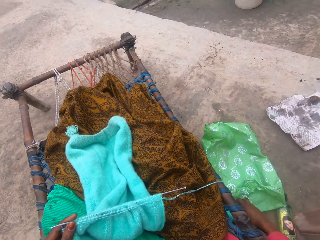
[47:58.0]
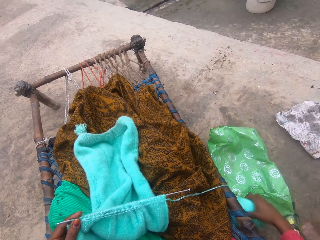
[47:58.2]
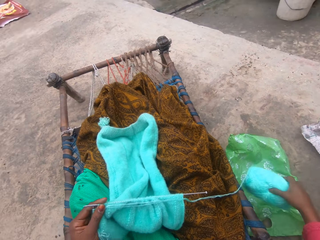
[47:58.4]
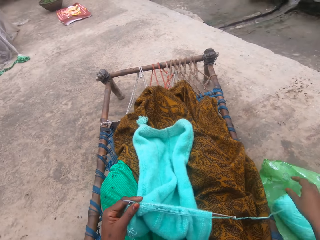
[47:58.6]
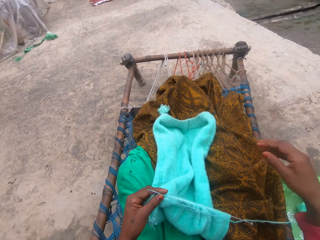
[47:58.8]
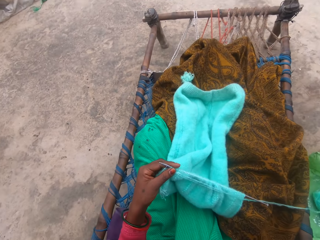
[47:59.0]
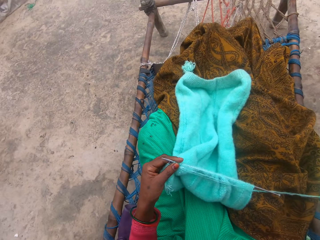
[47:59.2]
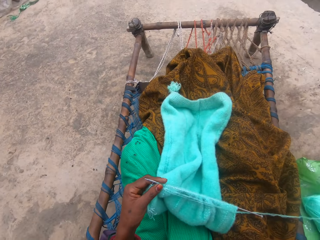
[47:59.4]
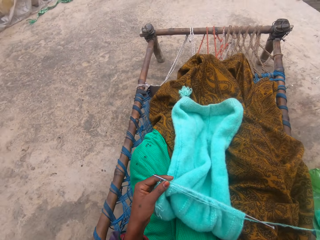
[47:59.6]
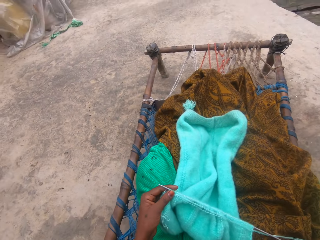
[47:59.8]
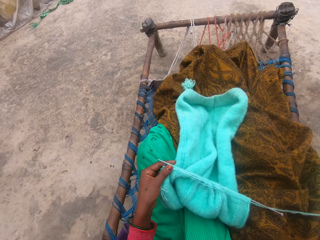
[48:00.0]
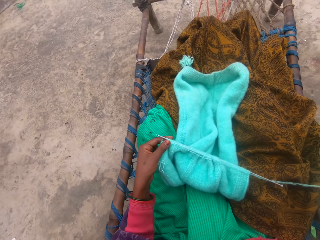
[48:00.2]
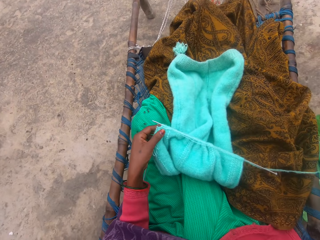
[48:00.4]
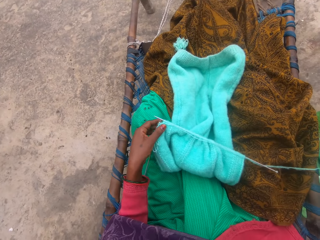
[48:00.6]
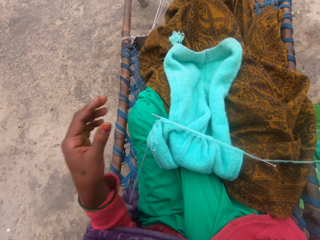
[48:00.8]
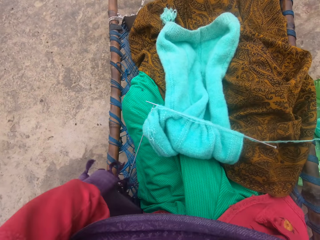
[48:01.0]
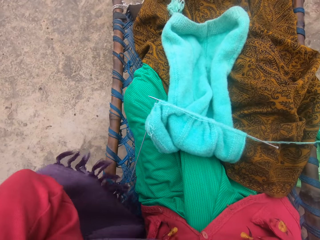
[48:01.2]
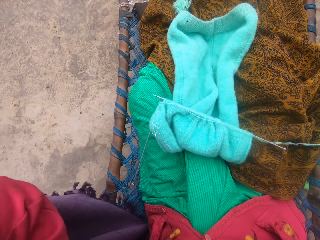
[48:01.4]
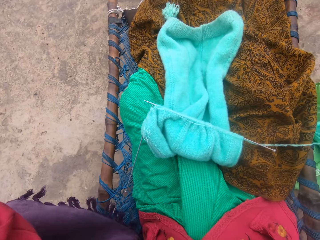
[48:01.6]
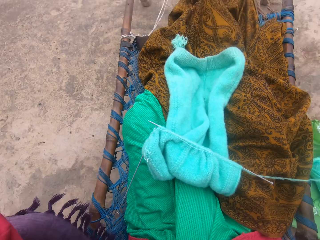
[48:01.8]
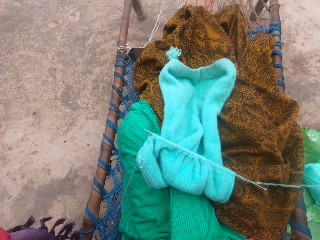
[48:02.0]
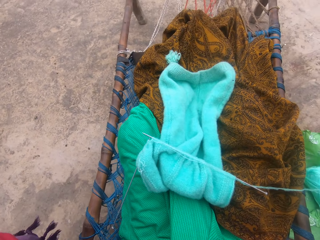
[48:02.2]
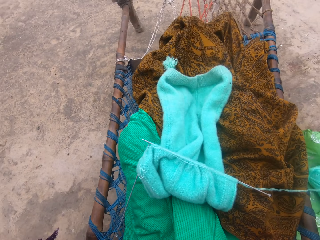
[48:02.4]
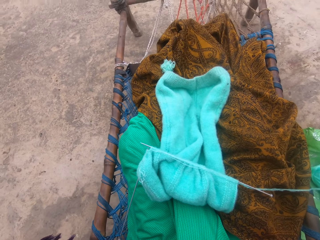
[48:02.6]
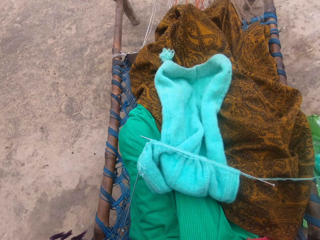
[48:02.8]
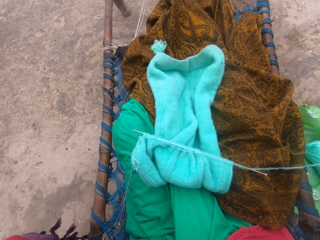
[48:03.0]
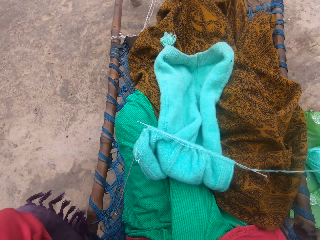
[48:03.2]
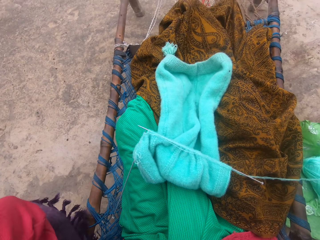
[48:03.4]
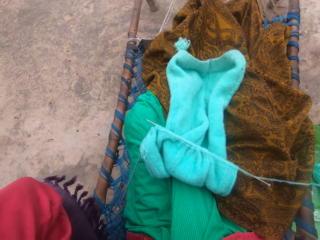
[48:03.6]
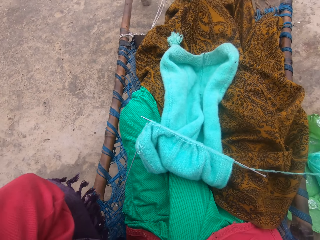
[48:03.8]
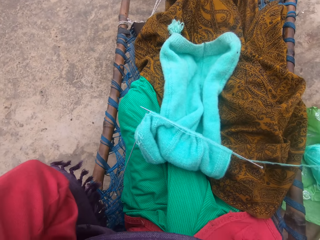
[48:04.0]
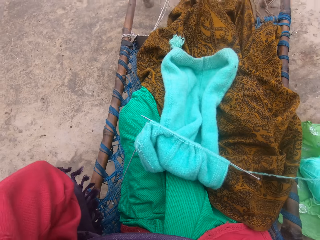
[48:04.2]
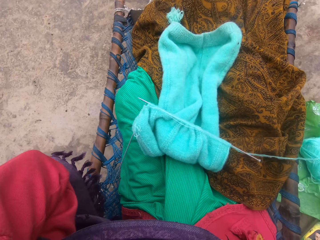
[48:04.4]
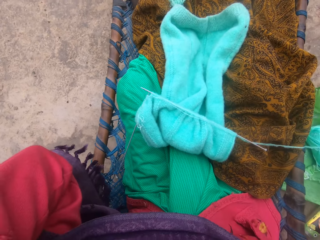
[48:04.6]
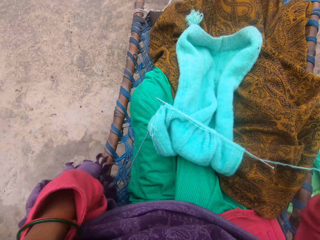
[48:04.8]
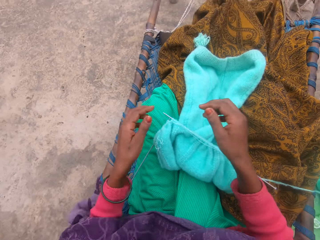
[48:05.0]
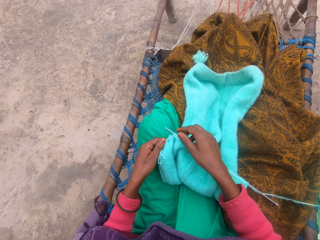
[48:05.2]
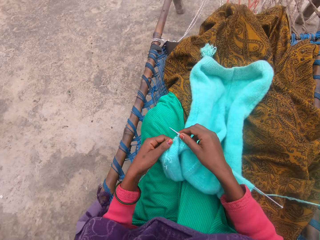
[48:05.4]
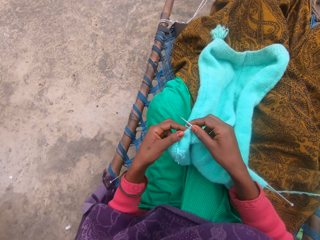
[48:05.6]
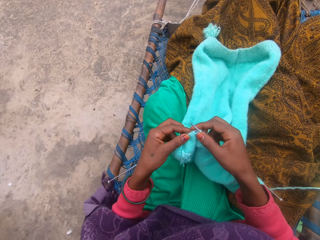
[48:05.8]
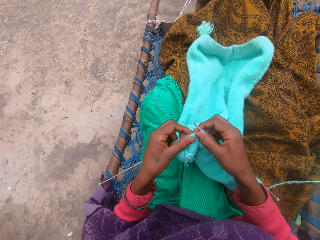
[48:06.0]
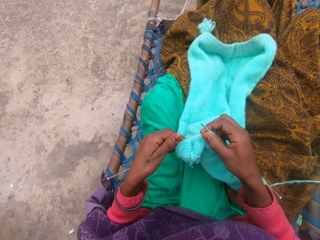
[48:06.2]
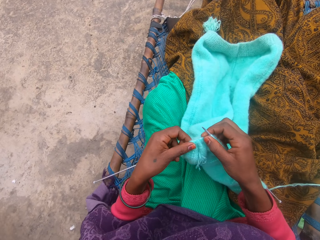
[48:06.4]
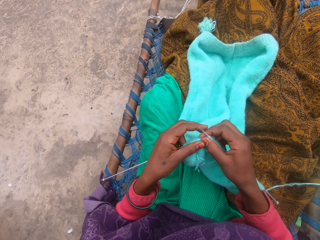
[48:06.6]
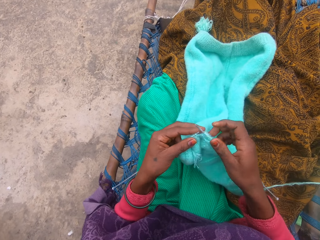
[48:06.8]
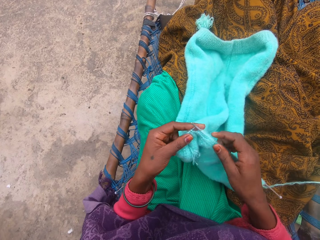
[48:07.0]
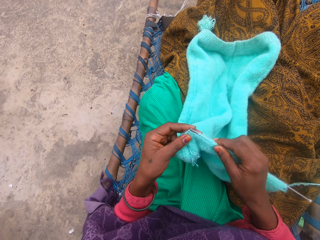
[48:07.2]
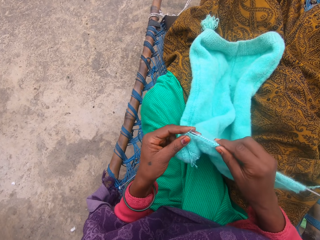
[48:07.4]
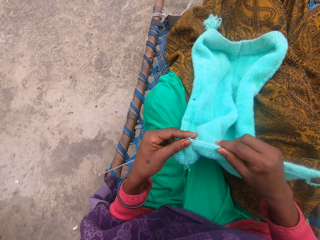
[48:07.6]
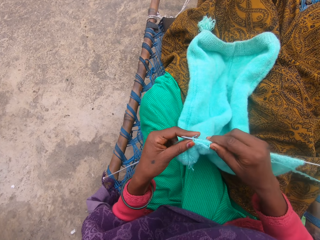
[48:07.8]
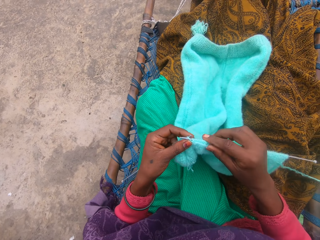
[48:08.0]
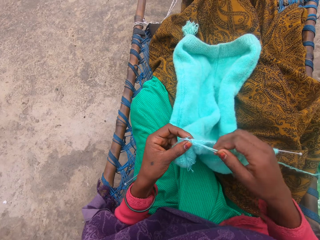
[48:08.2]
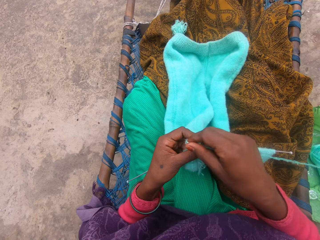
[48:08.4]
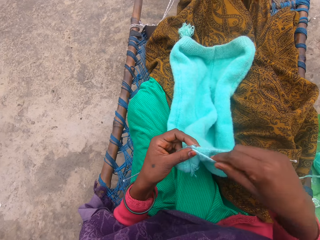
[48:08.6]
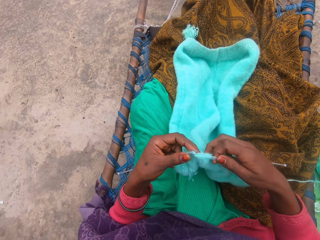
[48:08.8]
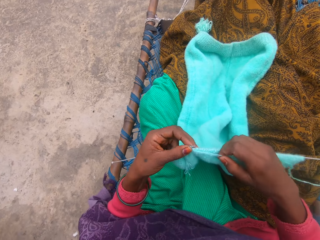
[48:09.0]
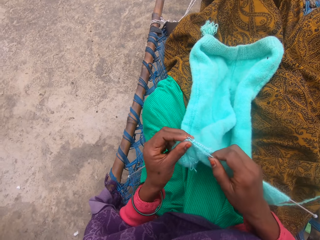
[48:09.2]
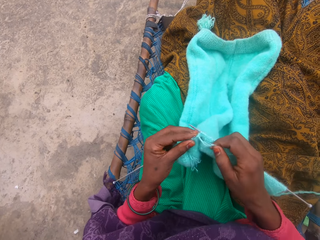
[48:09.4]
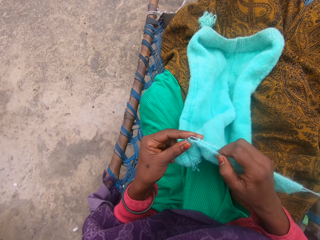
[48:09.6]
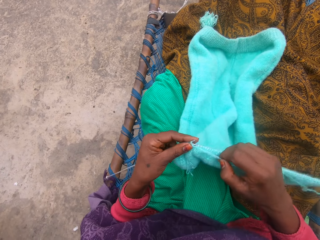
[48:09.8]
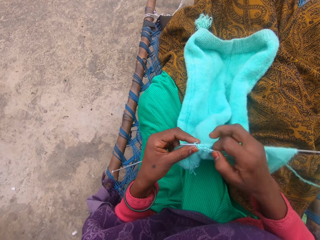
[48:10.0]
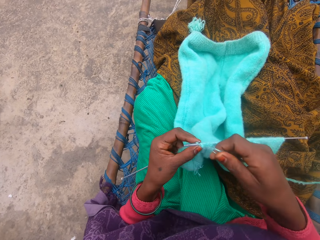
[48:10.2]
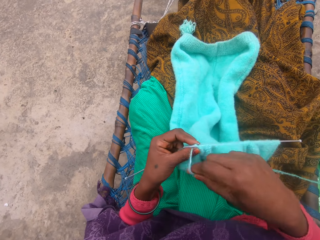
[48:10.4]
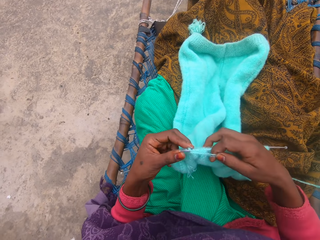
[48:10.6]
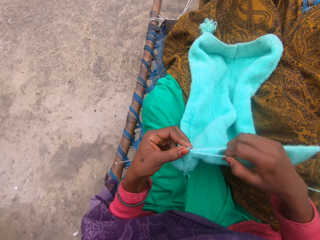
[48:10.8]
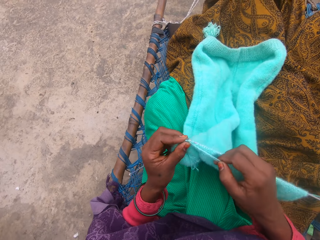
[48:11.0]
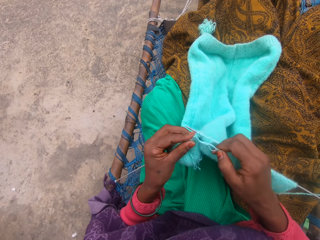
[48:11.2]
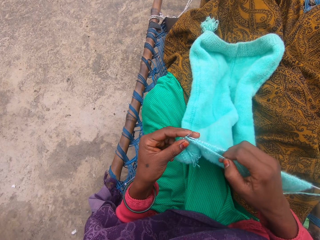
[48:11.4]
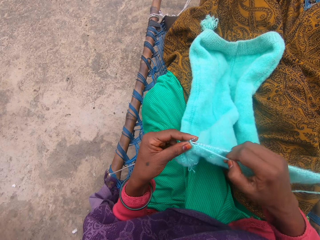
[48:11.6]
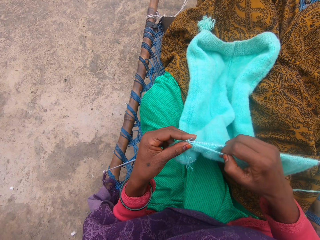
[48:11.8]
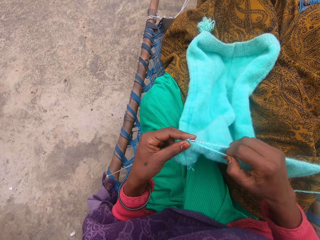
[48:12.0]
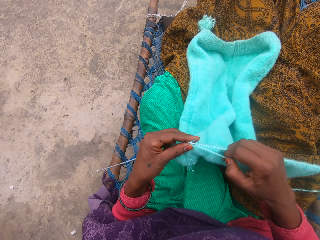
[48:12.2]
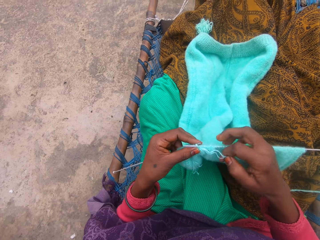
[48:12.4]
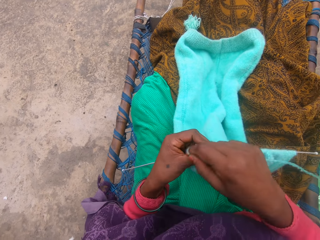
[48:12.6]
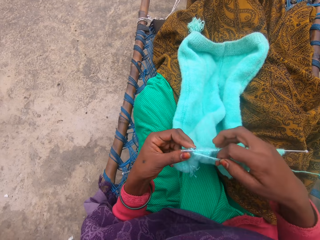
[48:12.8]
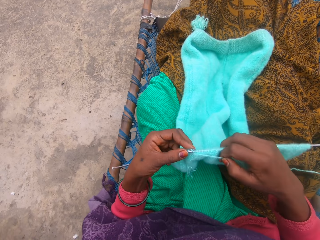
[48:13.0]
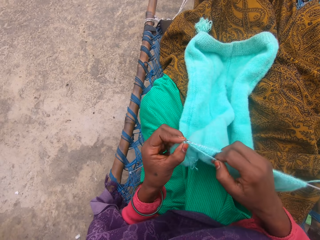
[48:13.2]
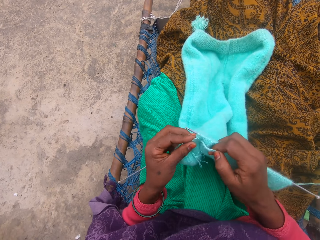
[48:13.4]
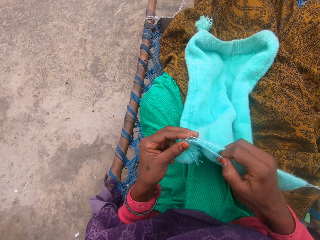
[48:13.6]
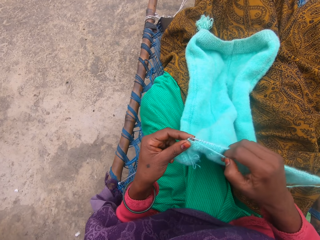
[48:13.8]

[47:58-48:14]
The camera wearer adjusts the yarn on the floor with her right hand. She holds the crochet. She raises her right hand to her head. She adjusts the camera. She drops the yarn on her lap with her left hand. She raises her left hand to her head. She picks up the yarn from her lap with her two hands. She holds the piece of cloth. She adjusts the knitting needle with her left hand. She knits the yarn with the needle.

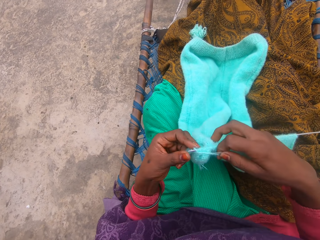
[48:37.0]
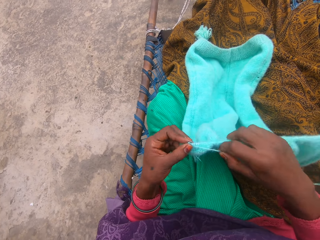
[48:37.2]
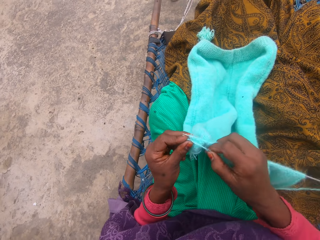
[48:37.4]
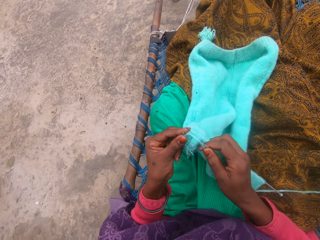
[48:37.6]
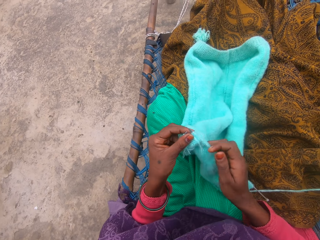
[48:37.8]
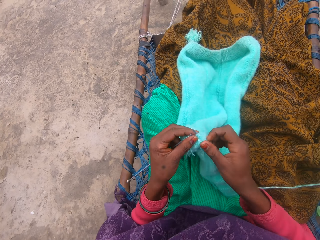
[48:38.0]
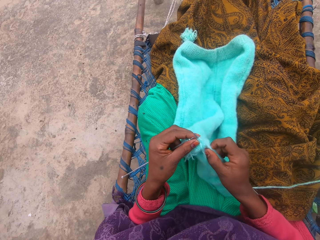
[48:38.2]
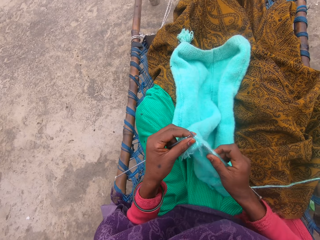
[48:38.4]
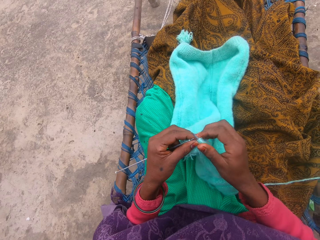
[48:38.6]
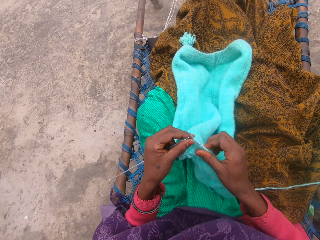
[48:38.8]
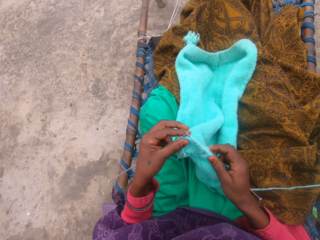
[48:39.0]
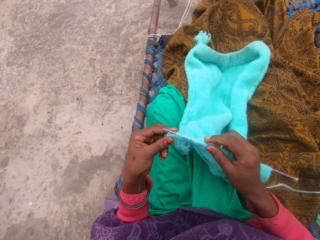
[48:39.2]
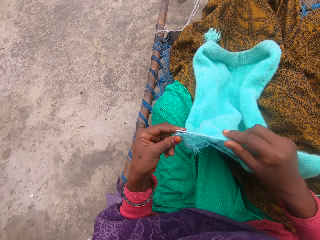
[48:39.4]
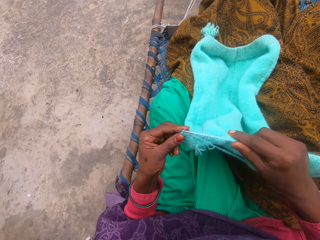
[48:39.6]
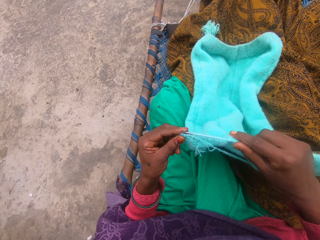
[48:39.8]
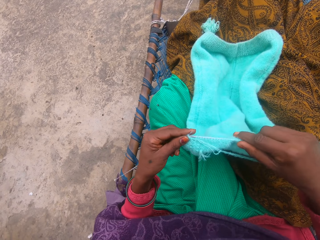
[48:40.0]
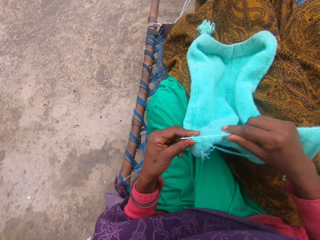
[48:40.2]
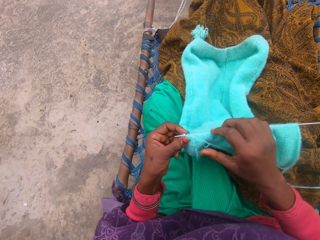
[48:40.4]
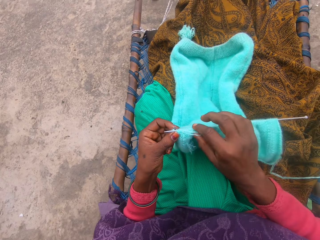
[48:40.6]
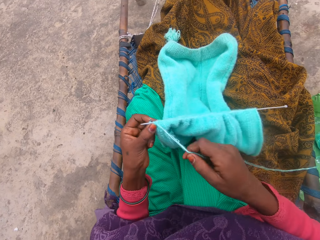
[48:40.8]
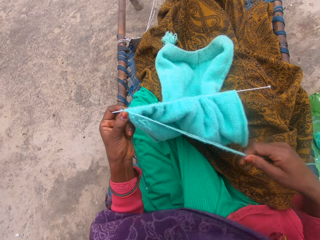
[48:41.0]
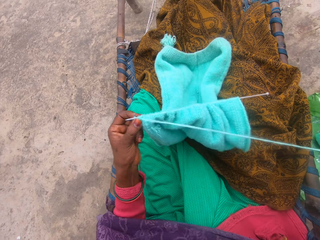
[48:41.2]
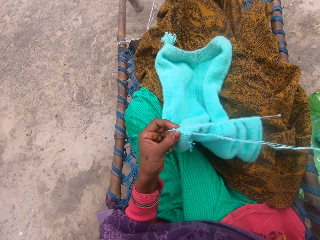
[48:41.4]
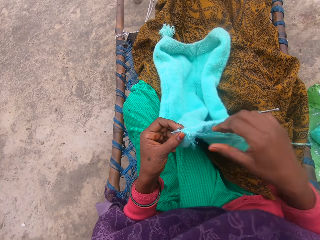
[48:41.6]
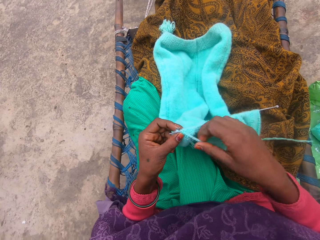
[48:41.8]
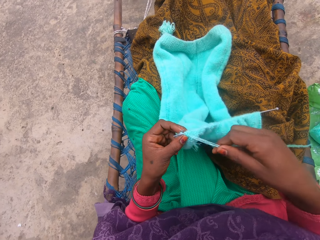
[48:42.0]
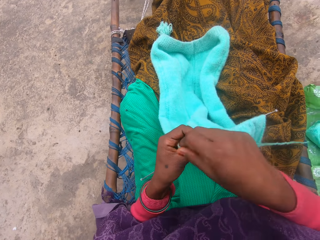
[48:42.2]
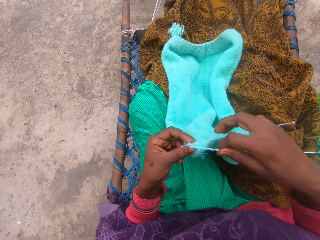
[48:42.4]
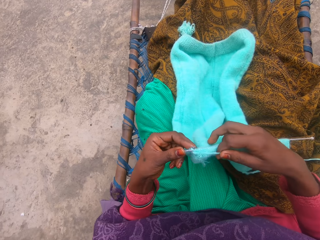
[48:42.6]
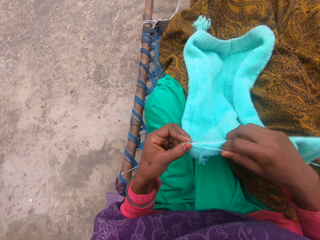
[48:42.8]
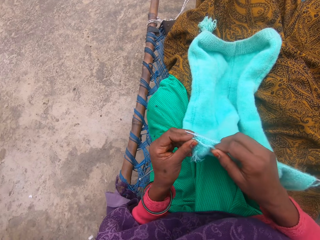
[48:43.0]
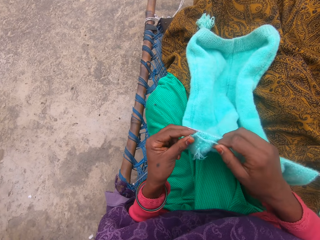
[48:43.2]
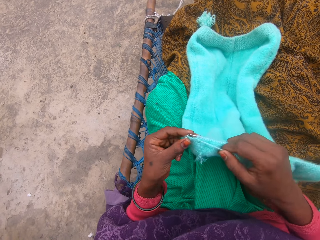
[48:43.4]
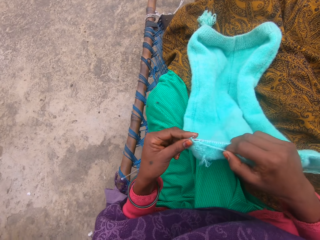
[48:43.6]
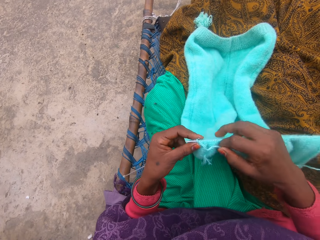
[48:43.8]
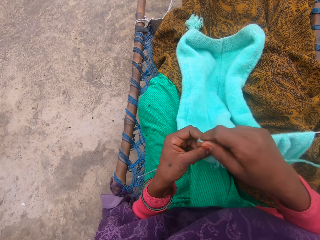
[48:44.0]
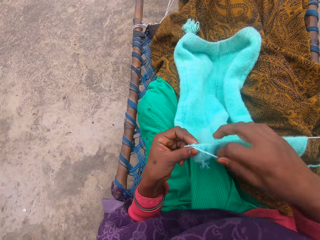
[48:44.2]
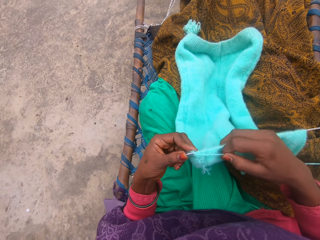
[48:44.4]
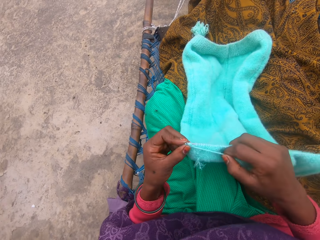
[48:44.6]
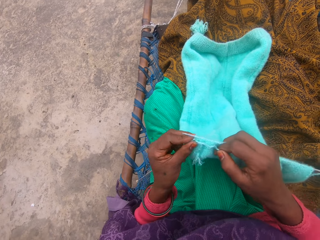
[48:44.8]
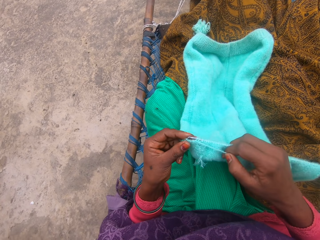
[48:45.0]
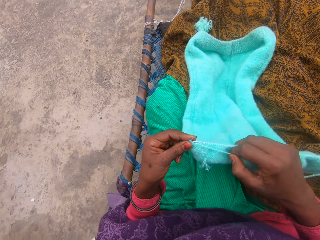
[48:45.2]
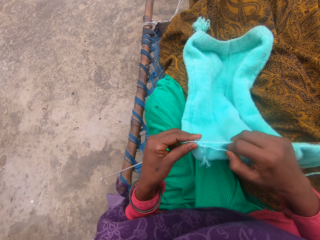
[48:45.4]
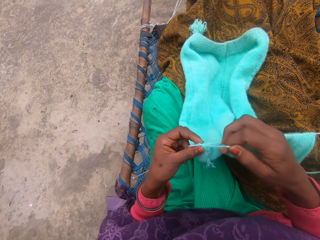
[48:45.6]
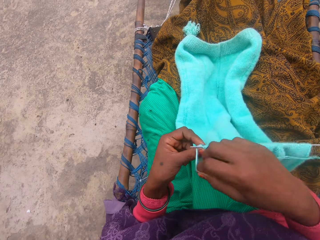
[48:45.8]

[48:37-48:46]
The camera wearer slides her right hand on the yarn. She pulls the piece of cloth over the needle. She inserts the knitting needle in the yarn with her right hand. She adjusts the yarn with her right hand. She knits the yarn with the needle.
